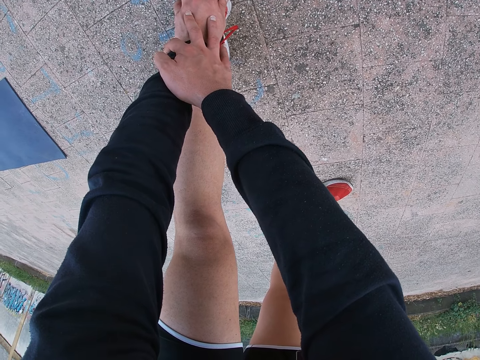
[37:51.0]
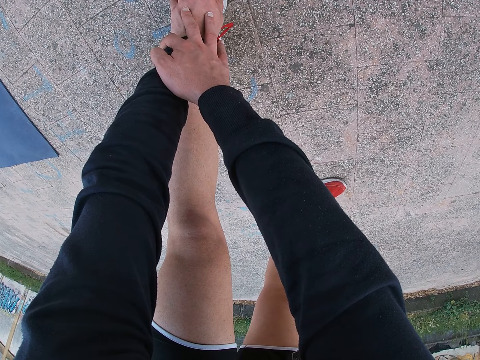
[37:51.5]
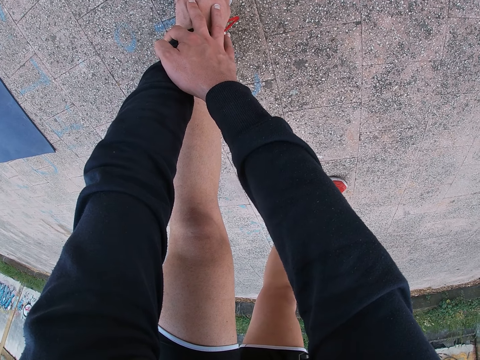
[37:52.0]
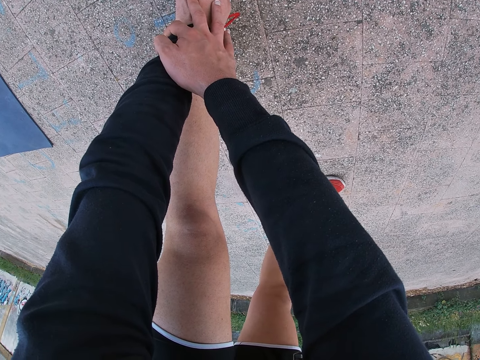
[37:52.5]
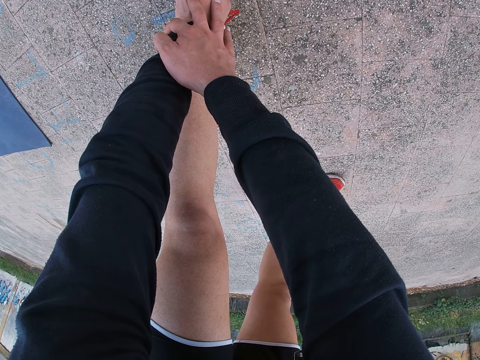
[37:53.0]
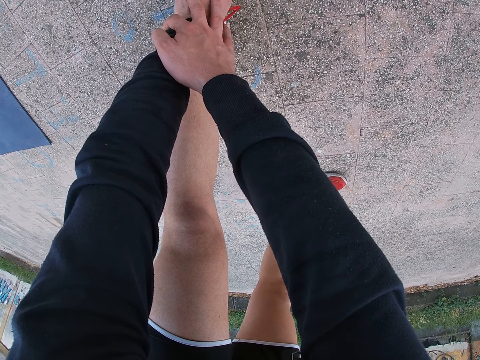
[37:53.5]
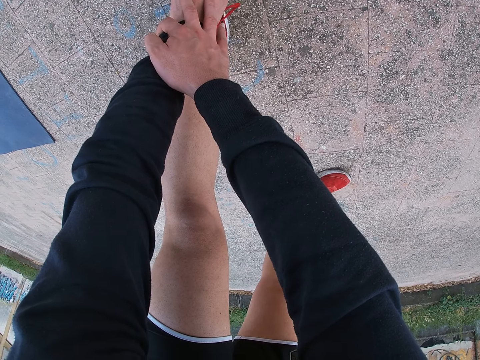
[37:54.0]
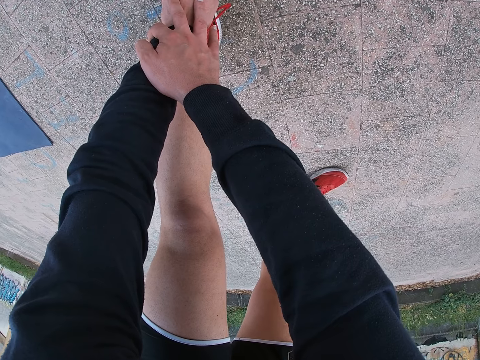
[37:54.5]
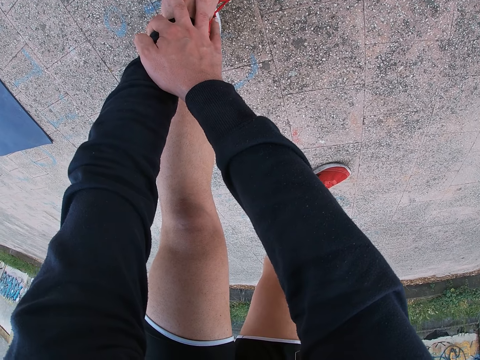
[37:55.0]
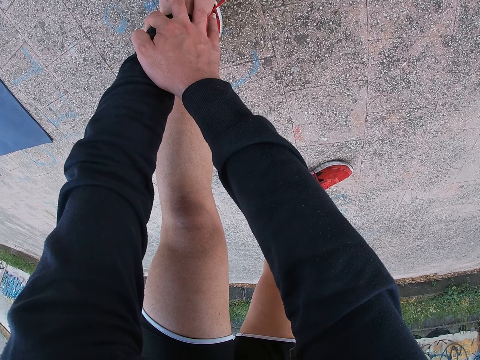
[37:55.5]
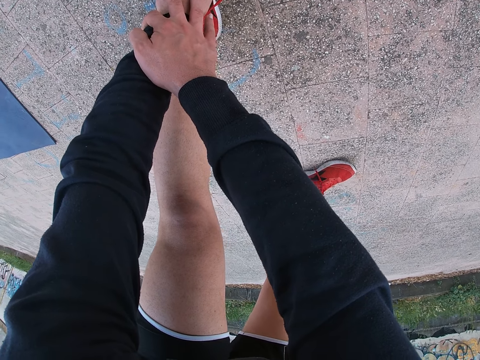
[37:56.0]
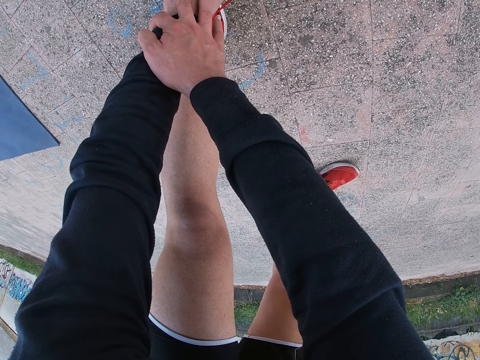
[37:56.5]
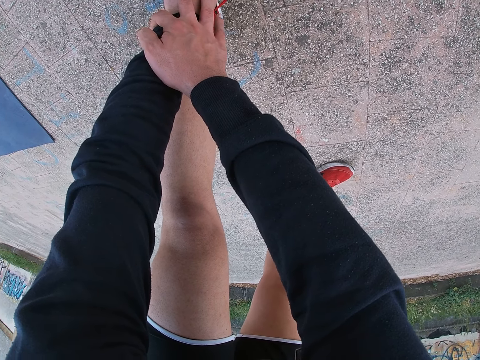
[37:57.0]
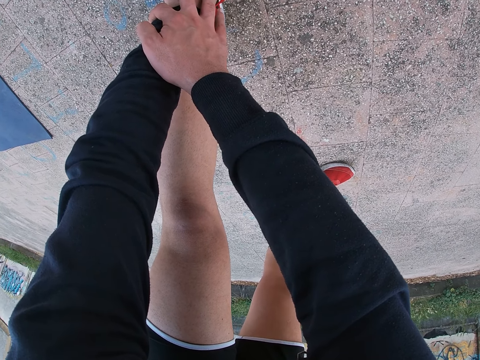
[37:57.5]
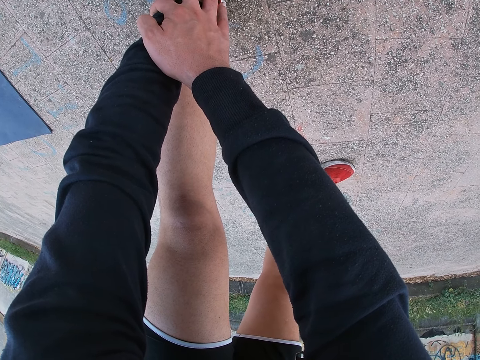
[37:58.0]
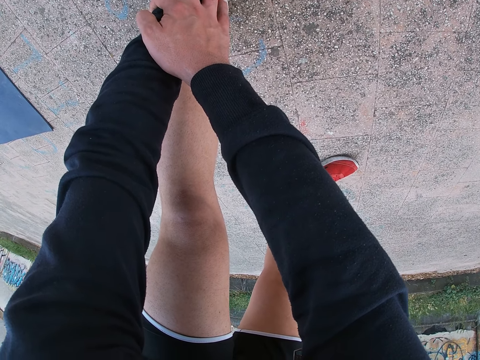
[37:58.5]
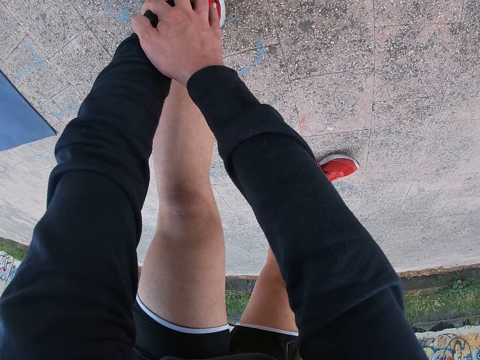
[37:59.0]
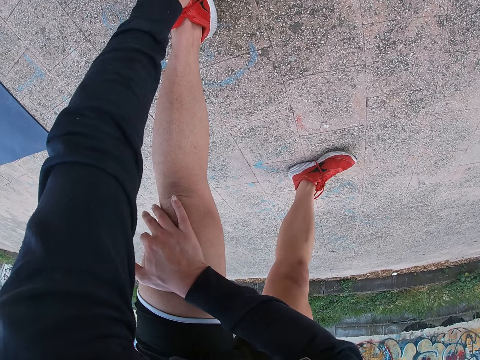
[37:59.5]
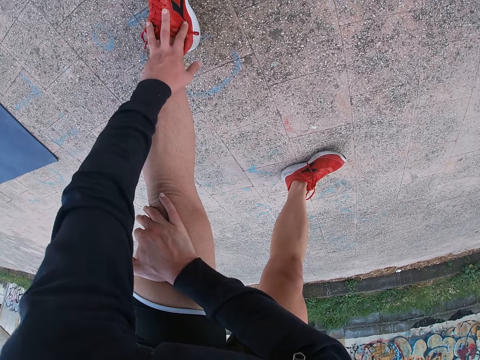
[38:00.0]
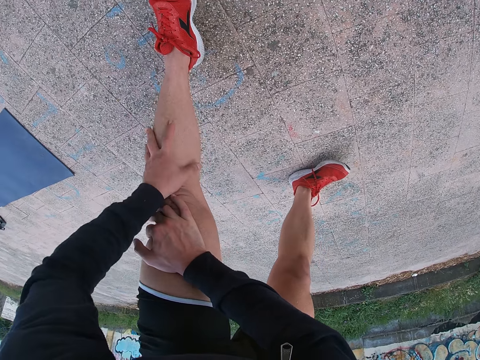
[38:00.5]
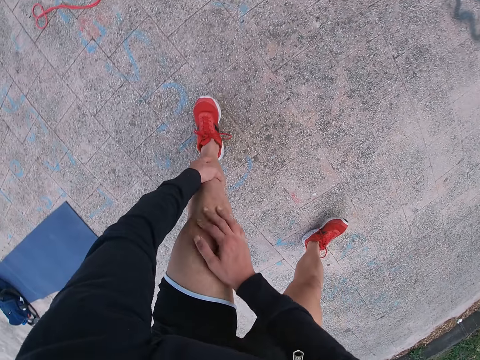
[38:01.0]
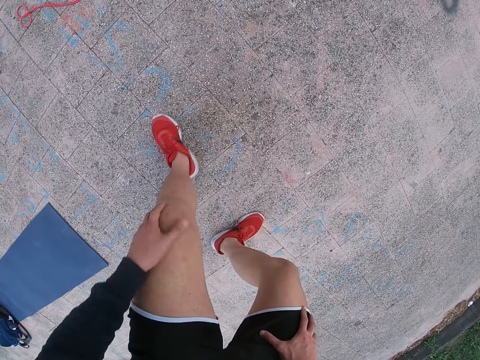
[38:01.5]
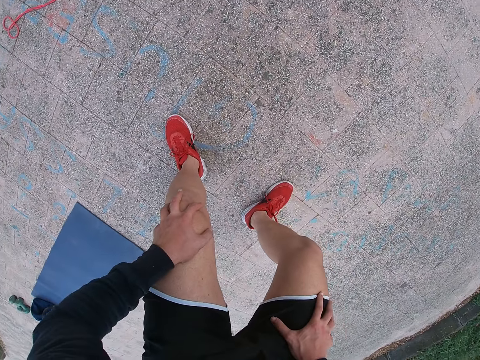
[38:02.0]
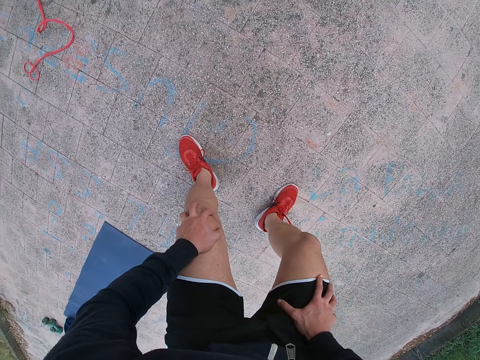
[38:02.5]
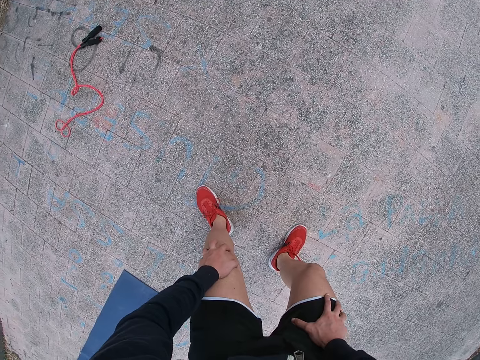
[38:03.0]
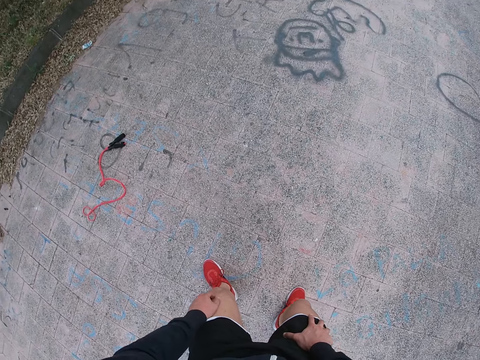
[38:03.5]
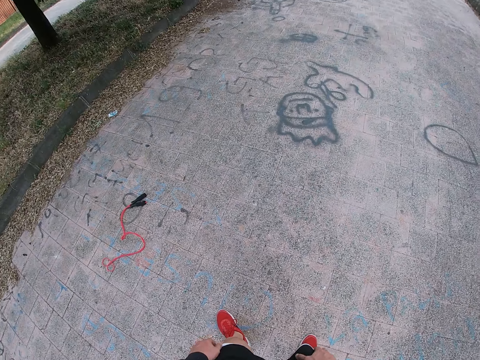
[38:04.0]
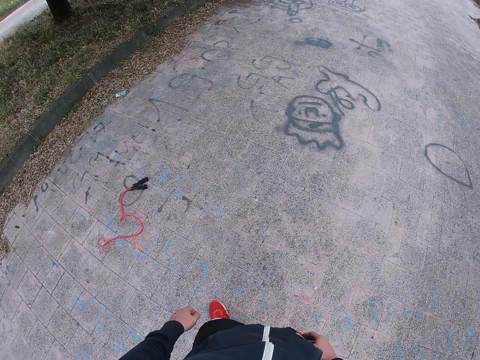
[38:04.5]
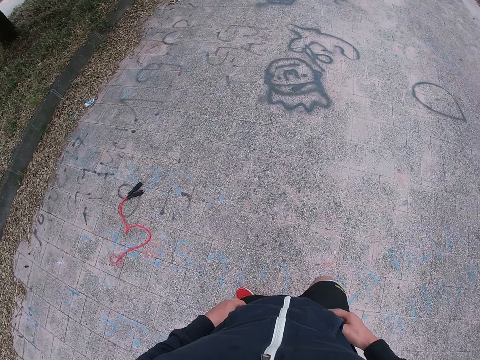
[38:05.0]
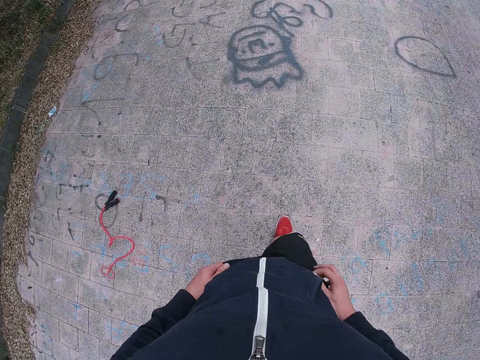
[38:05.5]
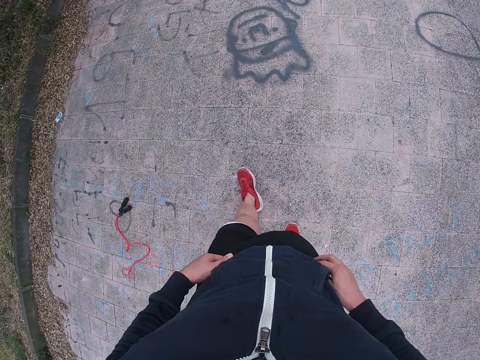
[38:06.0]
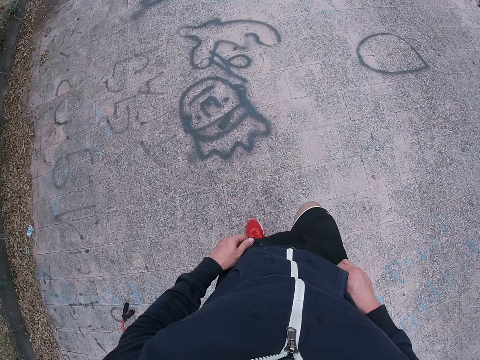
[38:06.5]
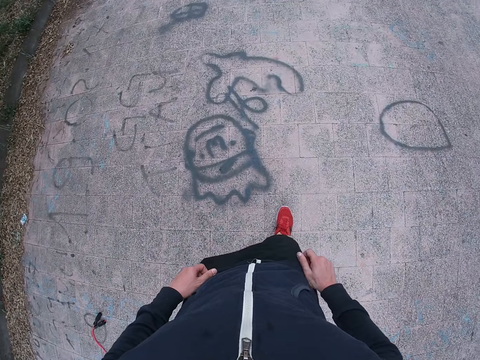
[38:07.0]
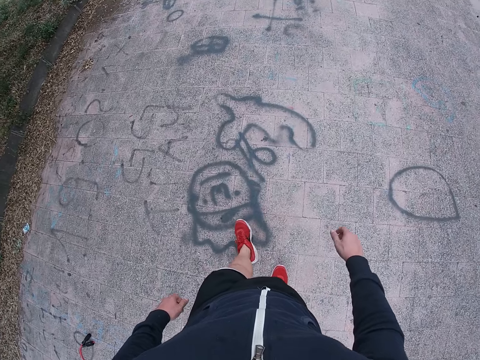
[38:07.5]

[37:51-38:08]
The camera wearer touches his knee. He holds the knee with the right hand. He slides his left hand on the left leg. He touches his thigh. He steps back. He stands. He walks around. He moves forward.

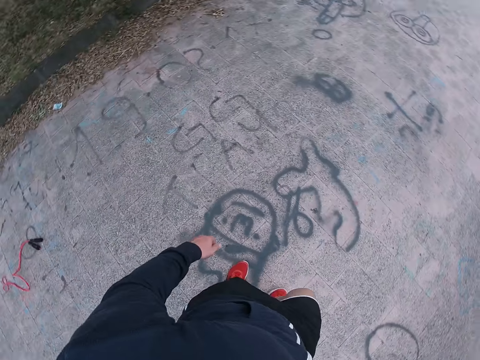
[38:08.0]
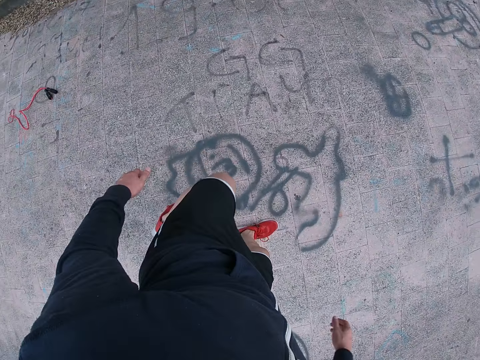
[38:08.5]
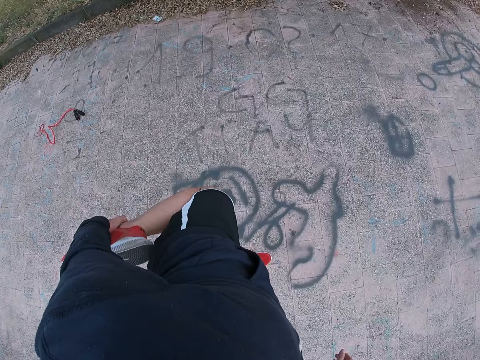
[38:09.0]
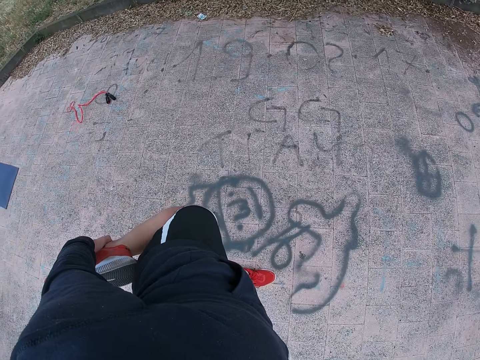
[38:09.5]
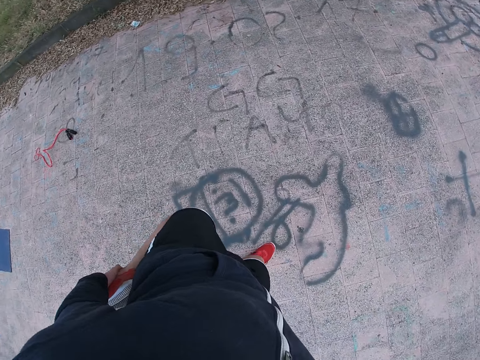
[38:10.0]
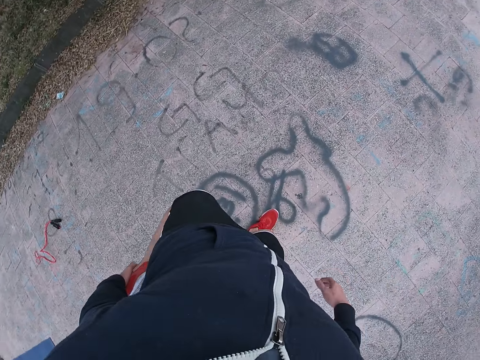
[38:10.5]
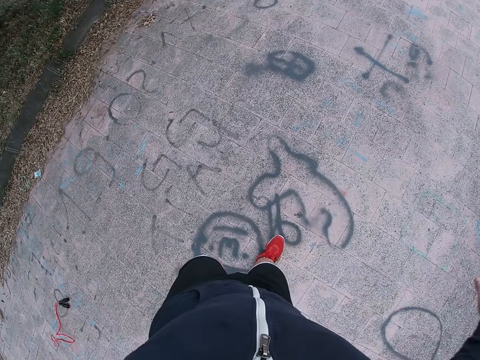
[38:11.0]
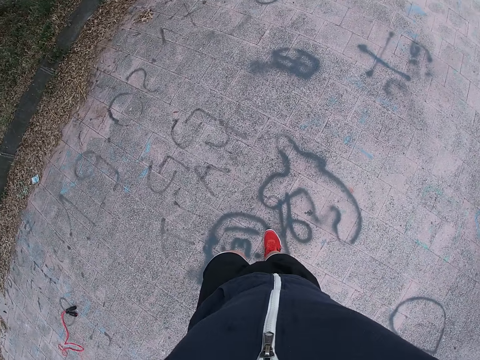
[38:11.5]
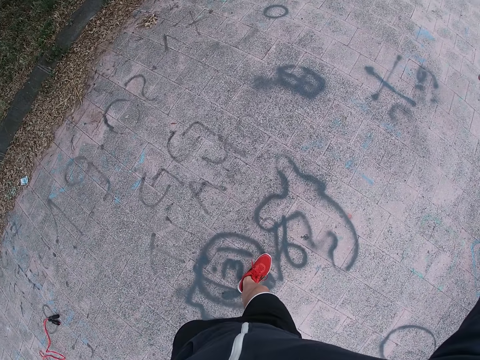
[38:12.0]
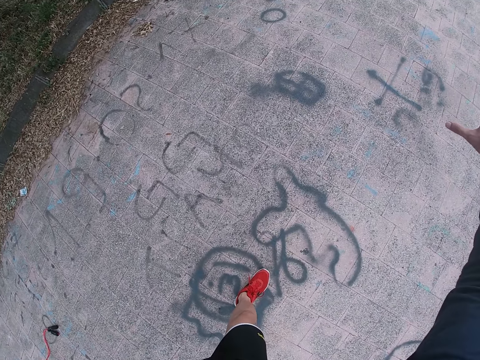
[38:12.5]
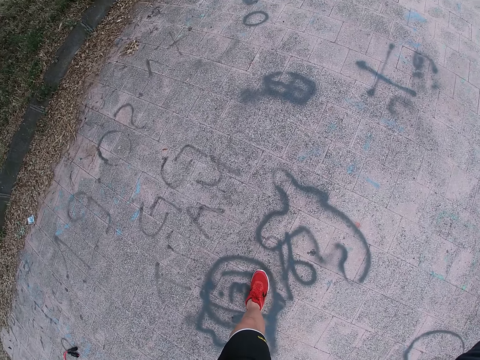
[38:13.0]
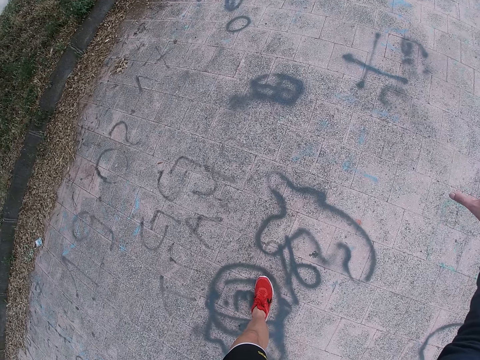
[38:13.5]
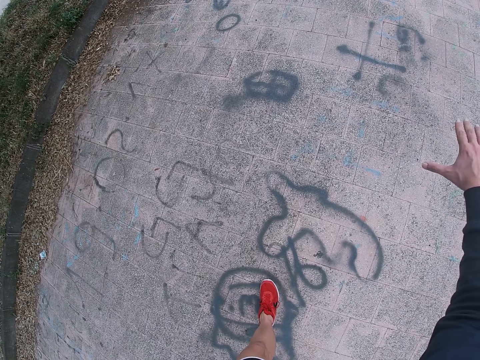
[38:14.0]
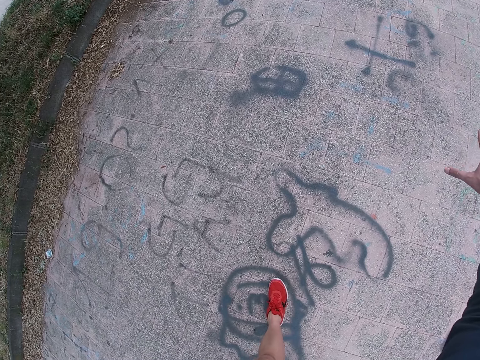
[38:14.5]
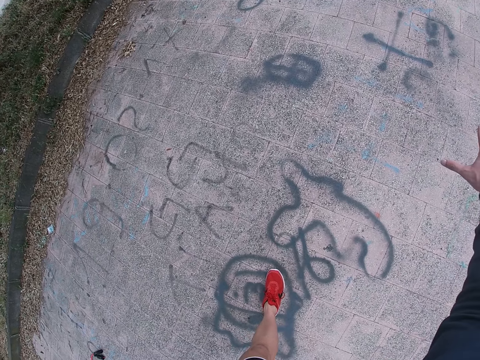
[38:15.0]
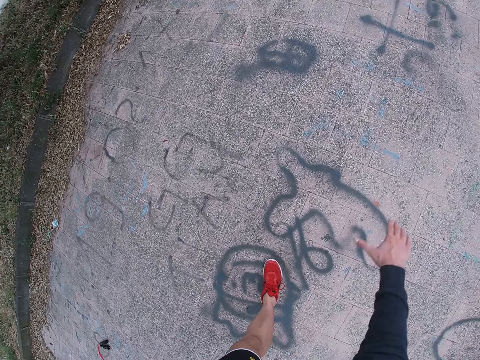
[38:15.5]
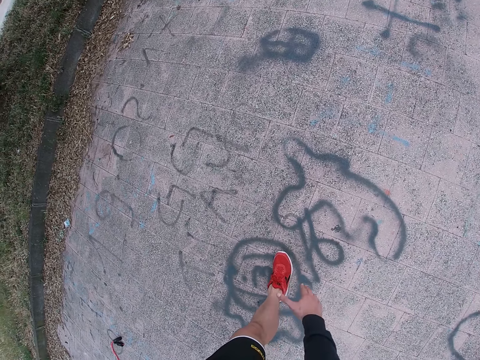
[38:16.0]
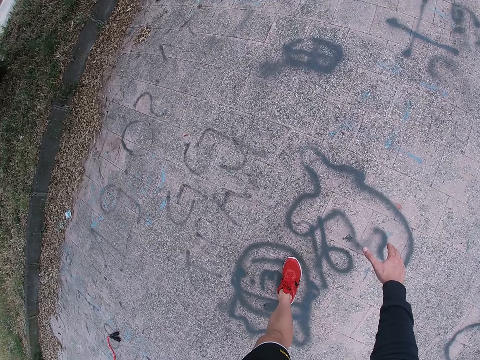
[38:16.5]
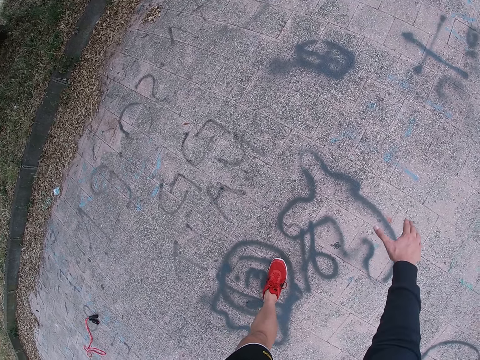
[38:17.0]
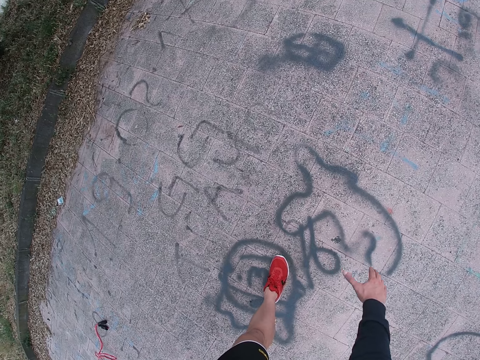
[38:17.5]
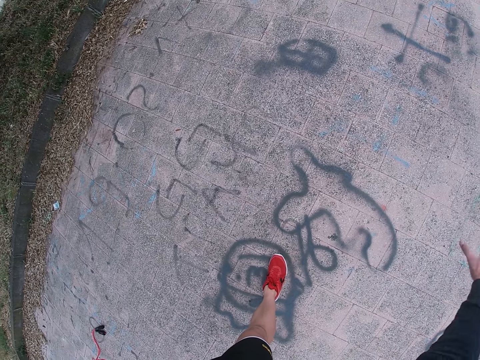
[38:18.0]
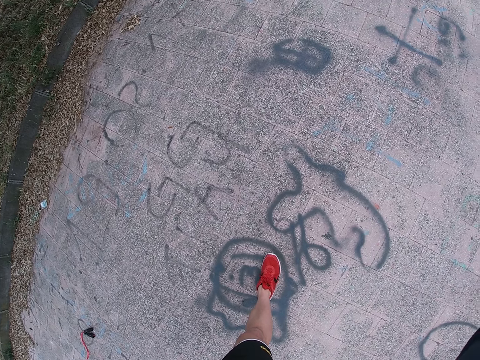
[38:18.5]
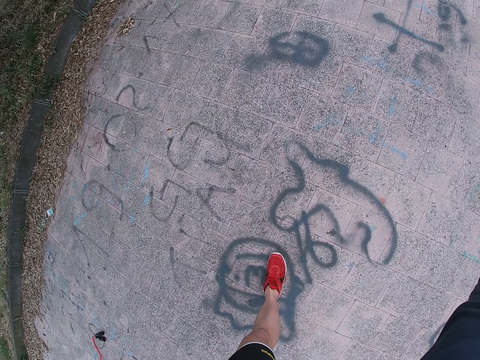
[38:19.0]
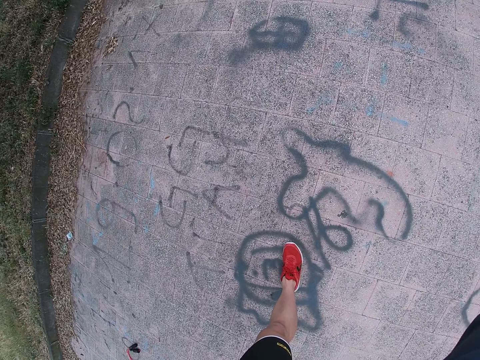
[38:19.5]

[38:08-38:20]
The camera wearer lifts his left leg backwards. He holds his left foot with the left hand. He jumps. He puts his right hand forward. He slides his right foot on the road.
